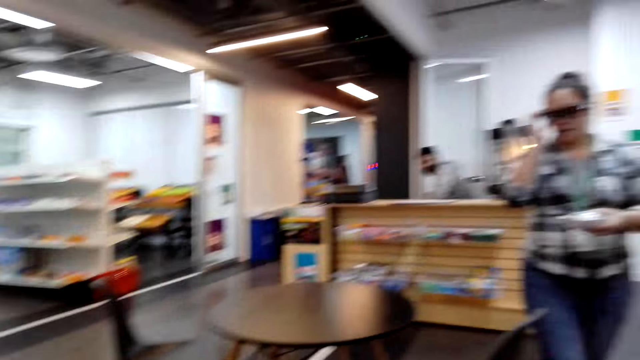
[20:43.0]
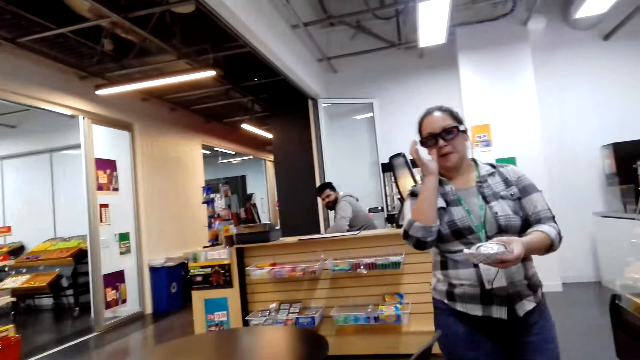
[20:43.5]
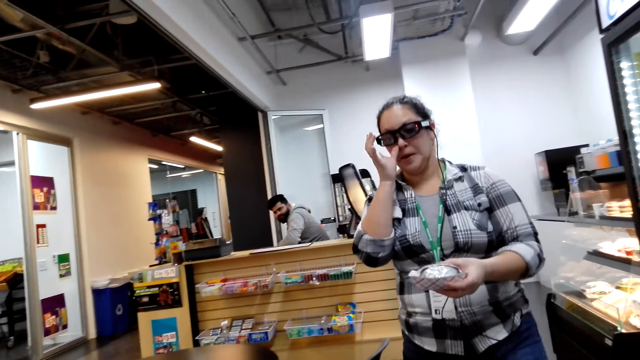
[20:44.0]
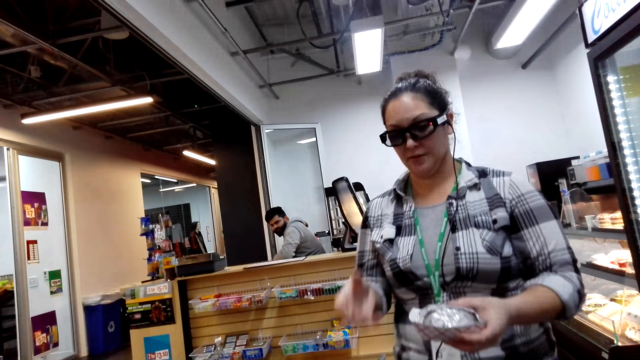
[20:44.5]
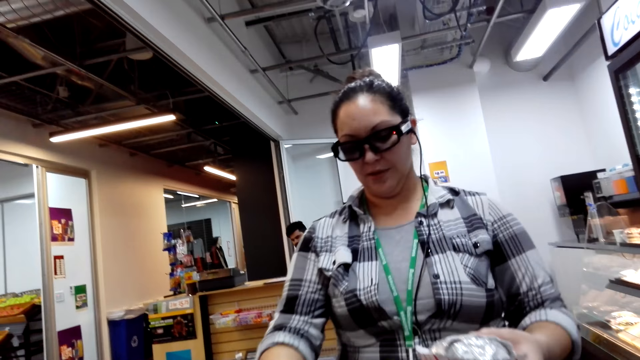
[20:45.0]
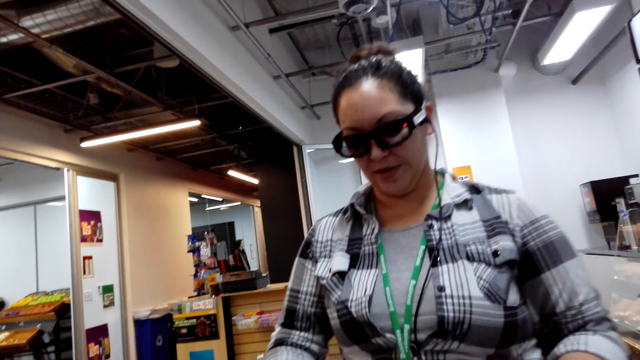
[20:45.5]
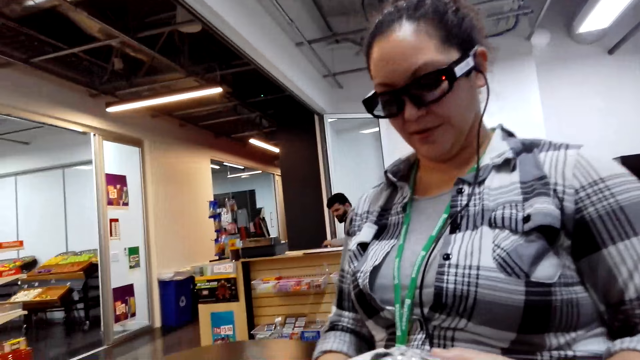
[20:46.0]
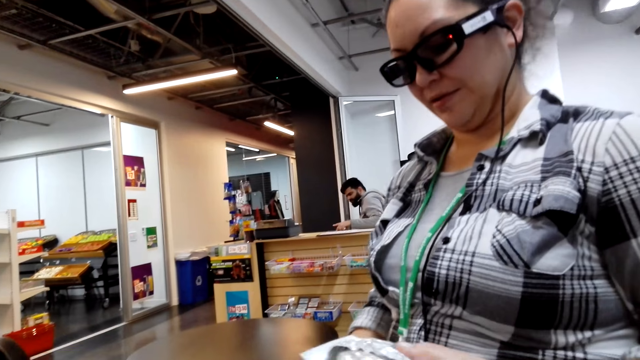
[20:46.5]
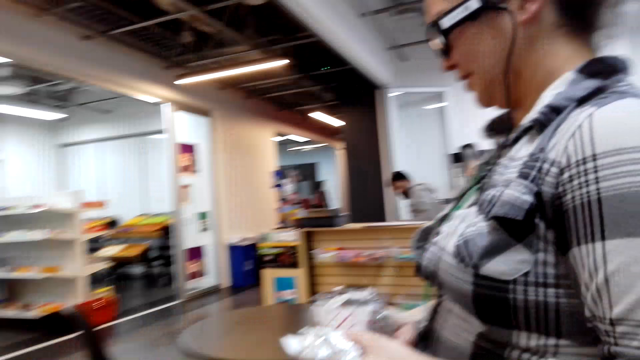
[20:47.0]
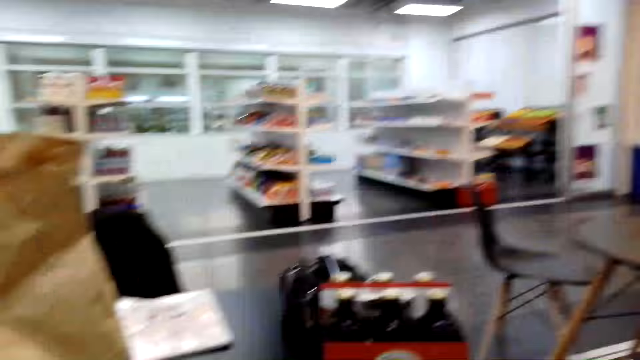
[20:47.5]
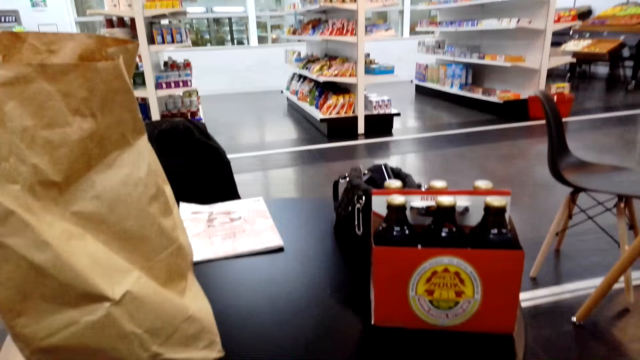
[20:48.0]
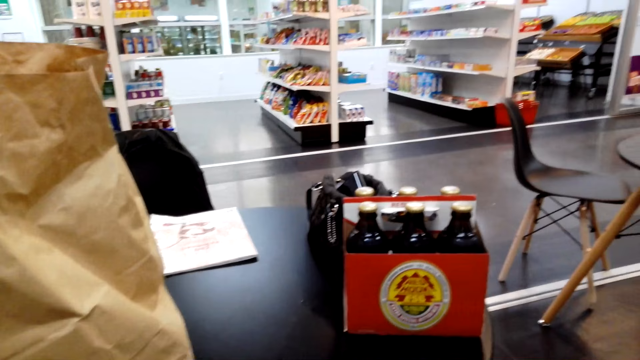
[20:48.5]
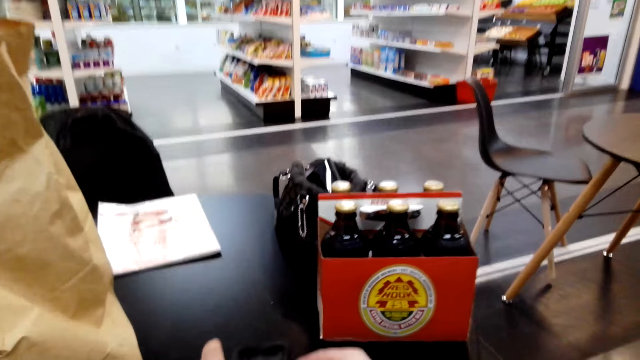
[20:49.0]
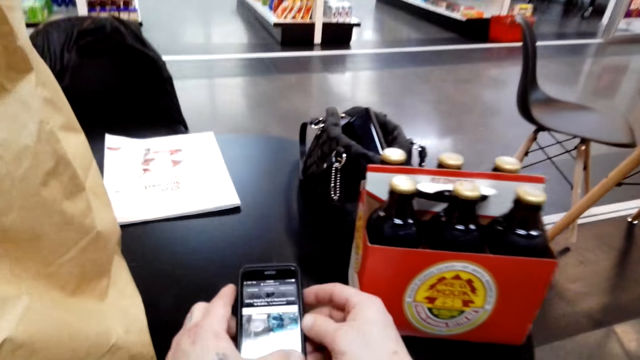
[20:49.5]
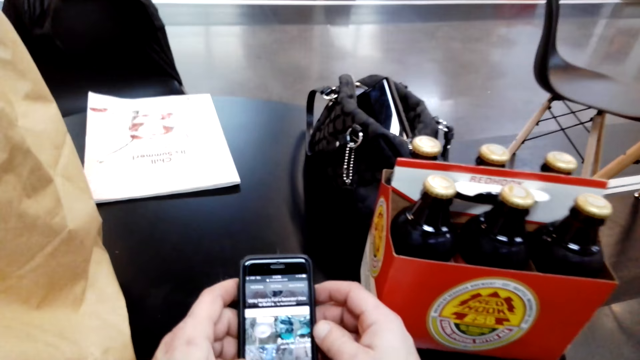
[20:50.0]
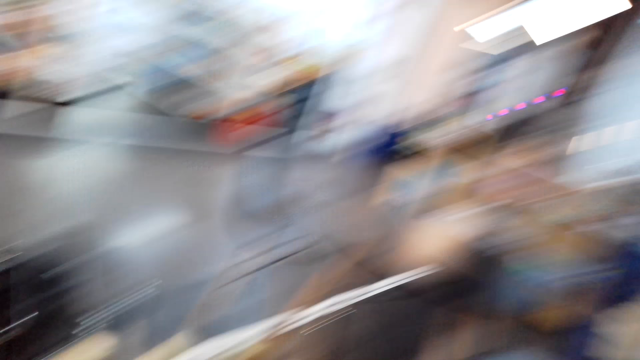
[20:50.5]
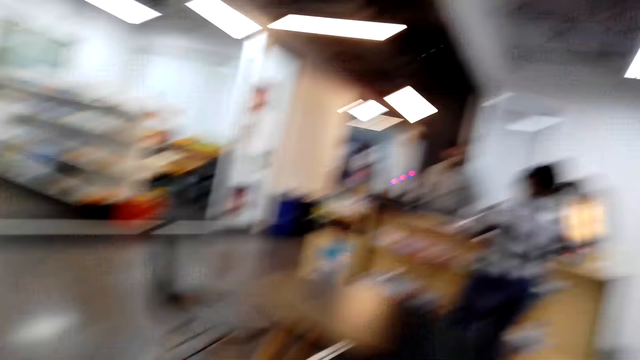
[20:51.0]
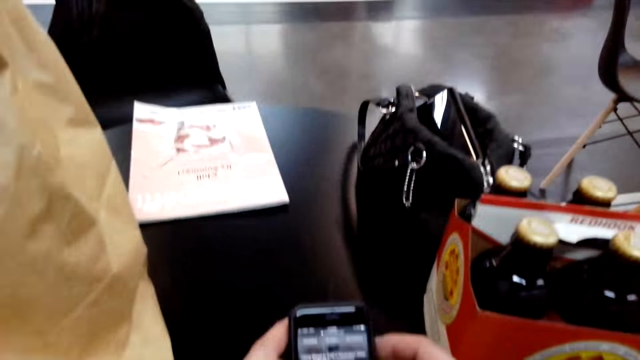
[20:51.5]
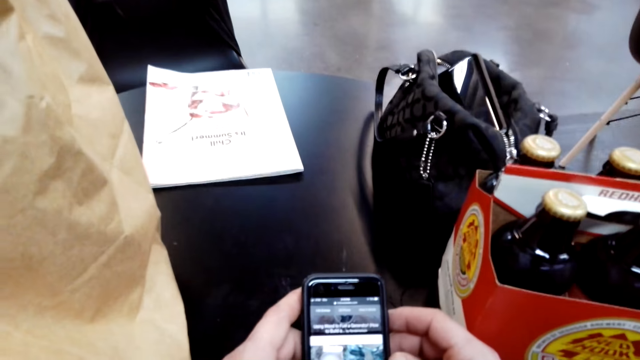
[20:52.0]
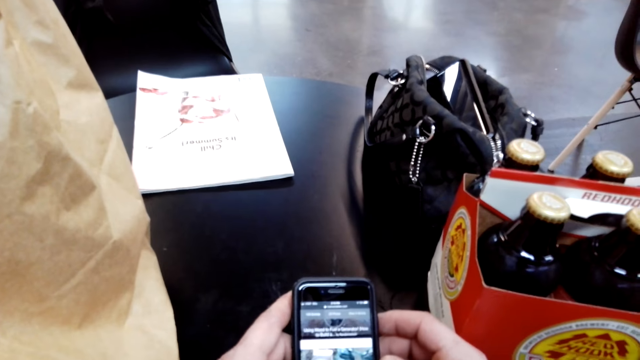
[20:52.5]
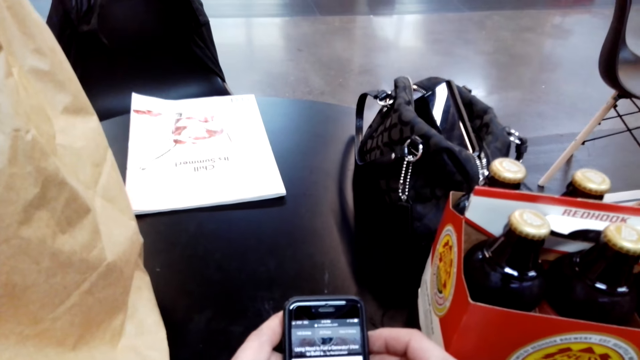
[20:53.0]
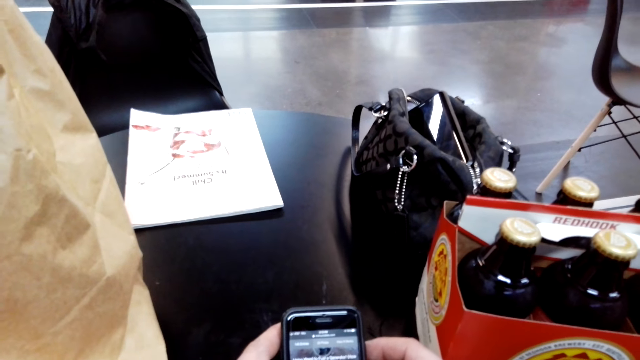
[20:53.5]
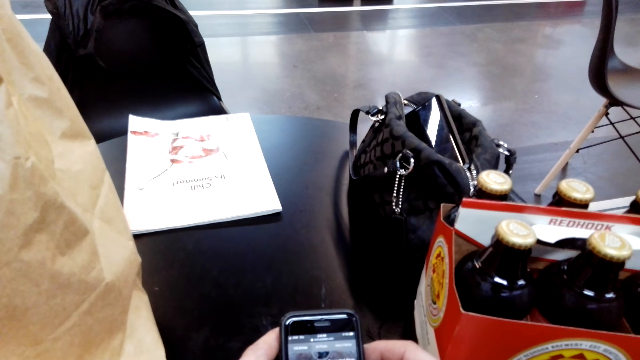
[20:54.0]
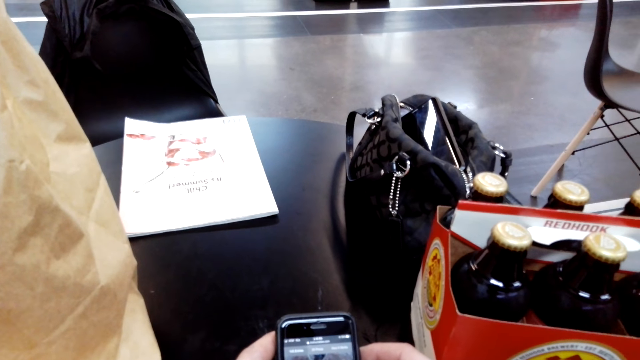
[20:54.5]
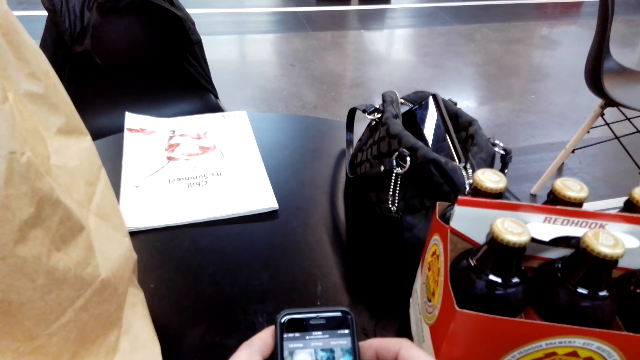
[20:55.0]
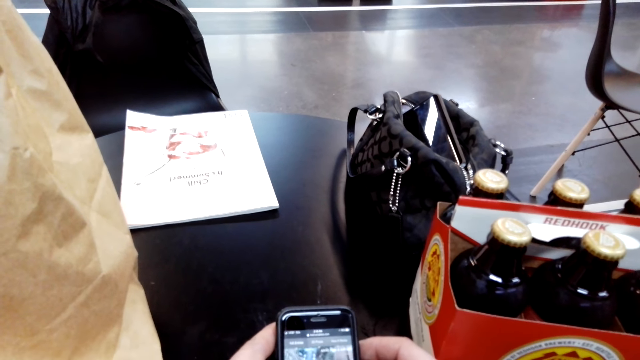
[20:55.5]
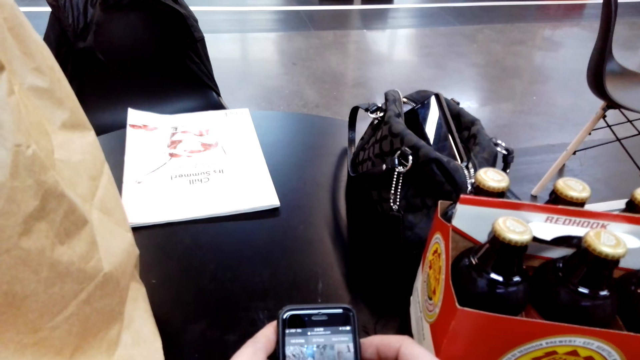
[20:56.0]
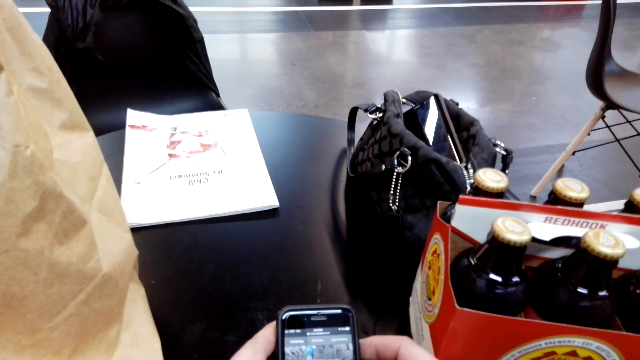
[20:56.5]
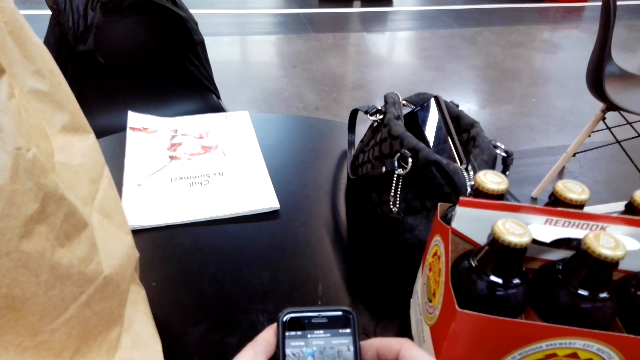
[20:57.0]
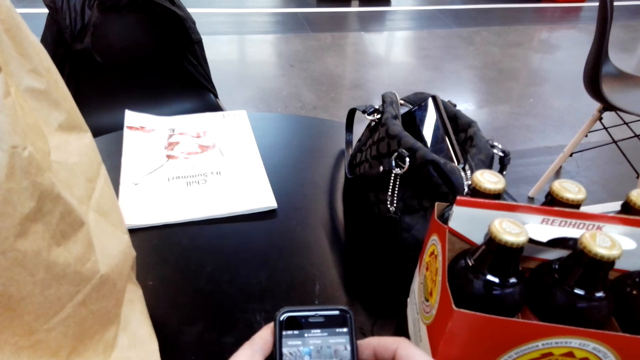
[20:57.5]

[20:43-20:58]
The camera wearer puts a dish of something on the table. A woman walks from the counter. The camera wearer talks with the woman. The woman takes a dish of something. The camera wearer uses the phone. The woman talks with a man.

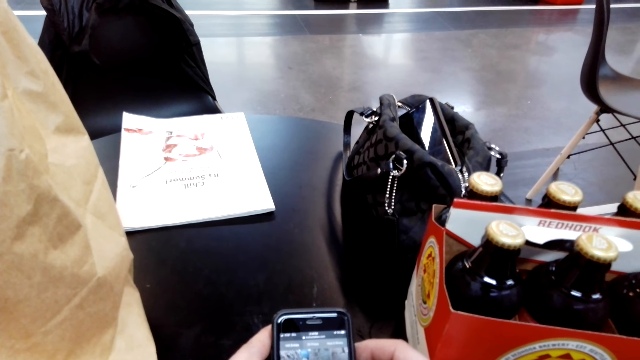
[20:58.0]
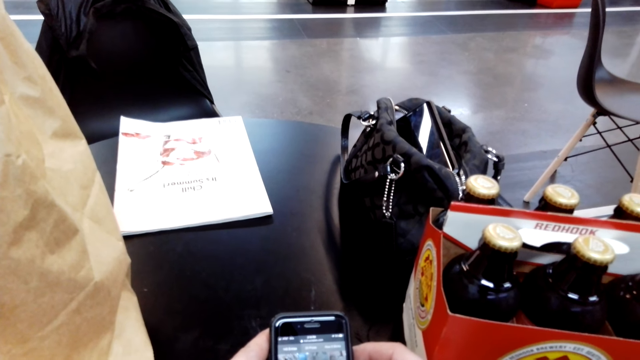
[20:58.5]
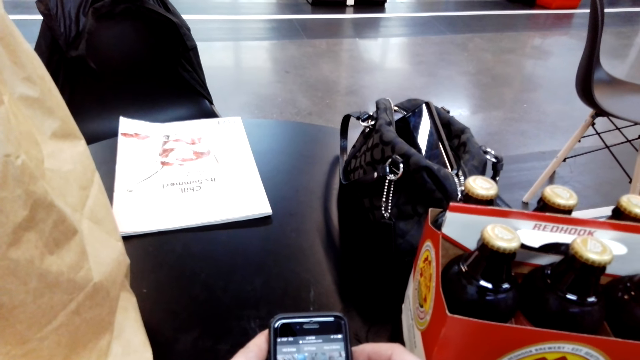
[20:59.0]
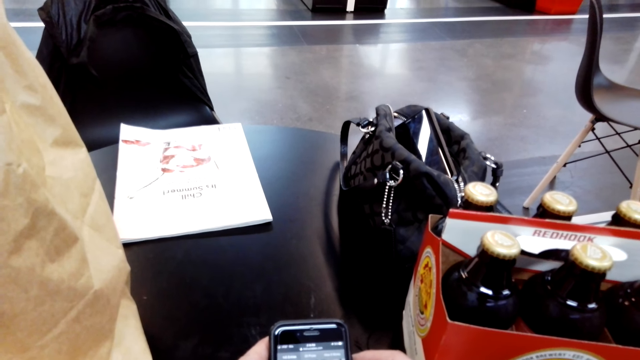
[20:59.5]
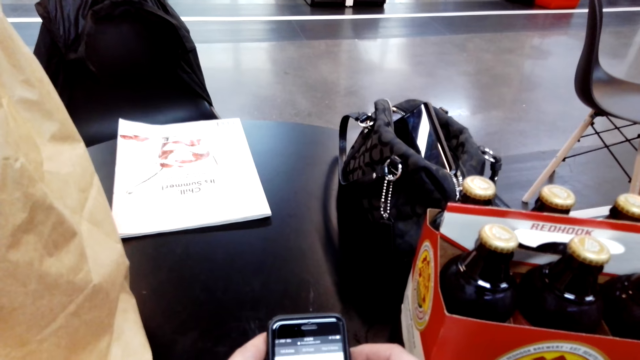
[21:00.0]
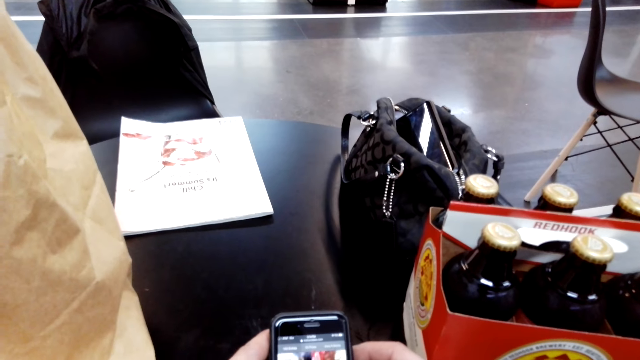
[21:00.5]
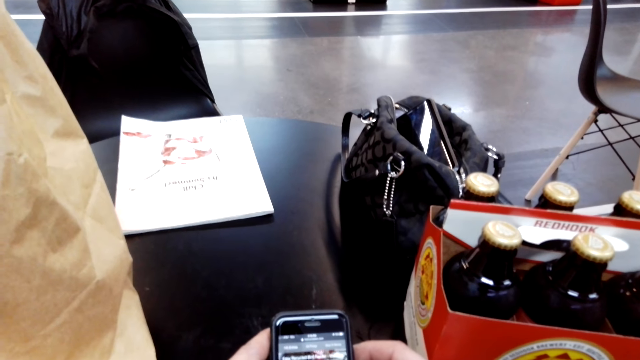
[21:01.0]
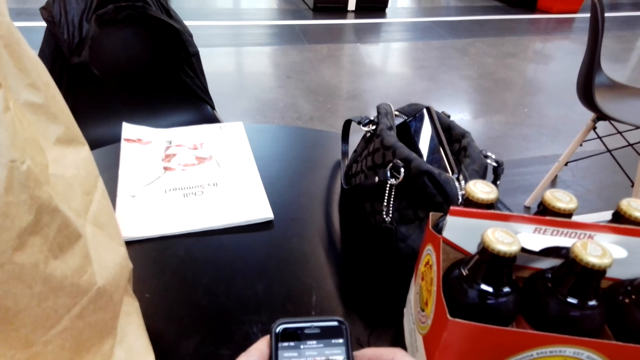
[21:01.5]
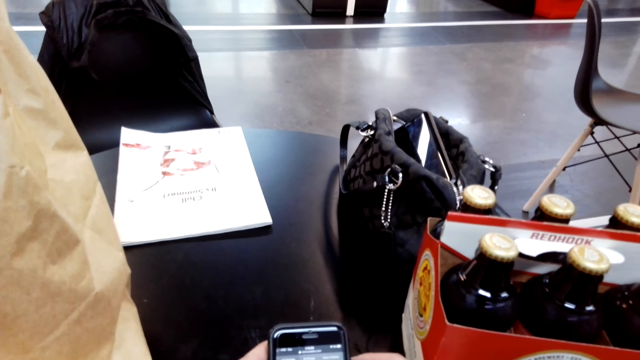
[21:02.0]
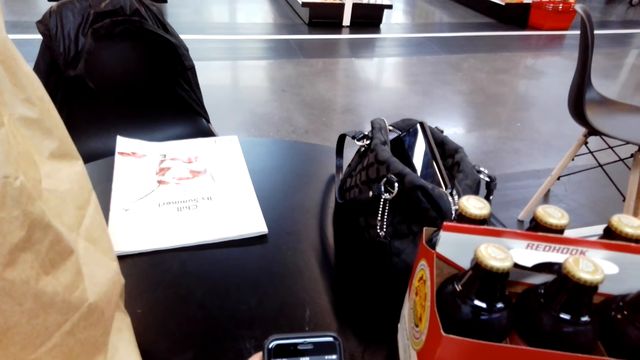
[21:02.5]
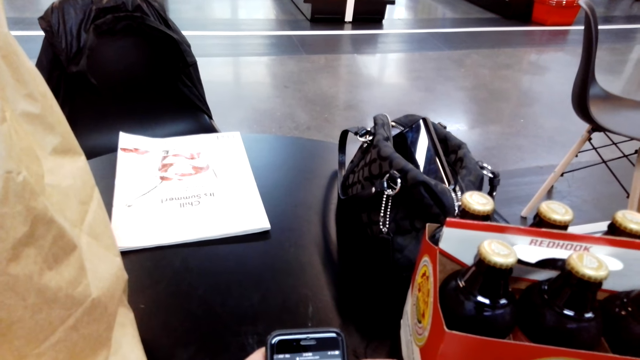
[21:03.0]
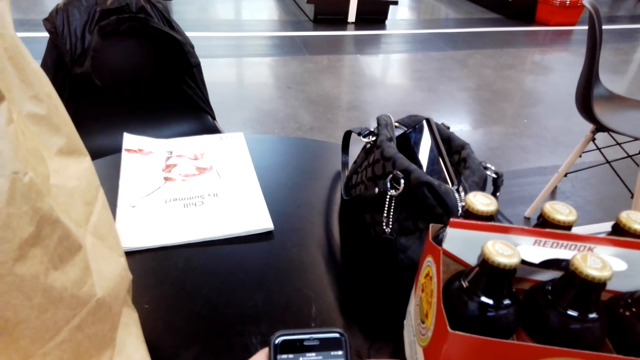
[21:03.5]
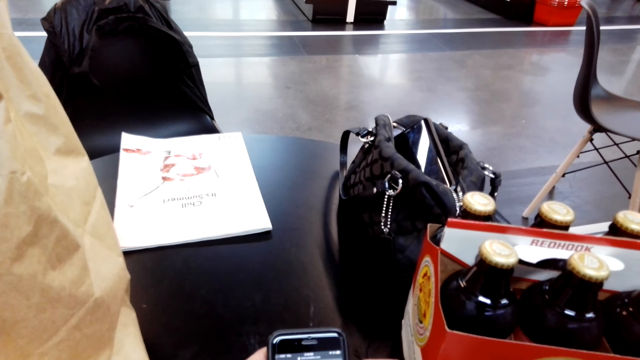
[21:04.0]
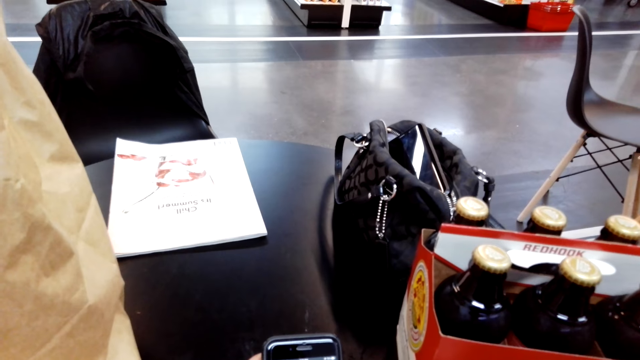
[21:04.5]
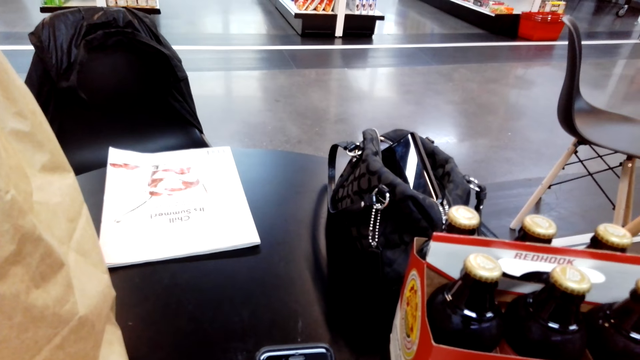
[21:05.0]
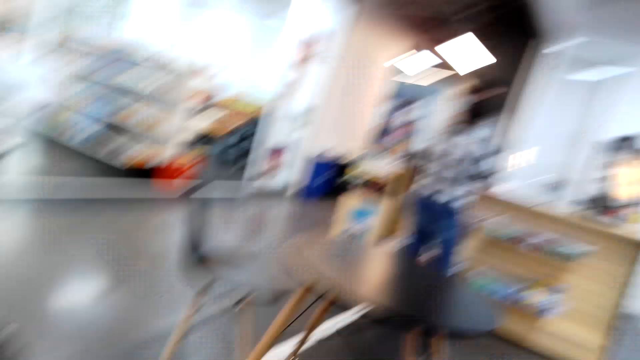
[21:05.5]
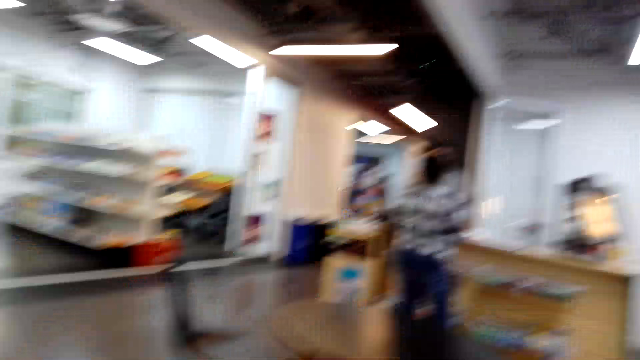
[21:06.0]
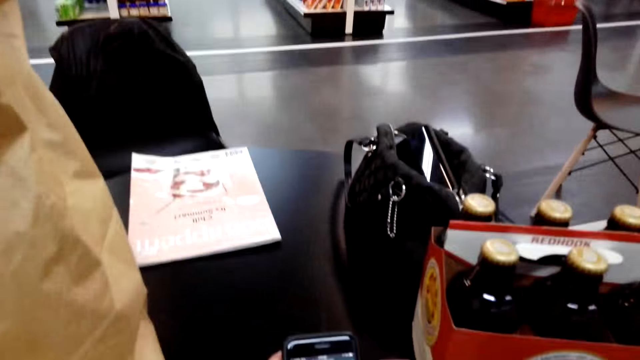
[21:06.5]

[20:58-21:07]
The camera wearer scrolls through the phone. They look around.
